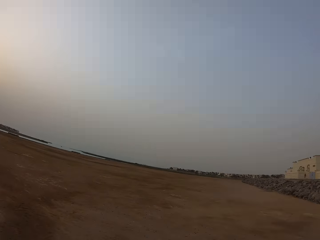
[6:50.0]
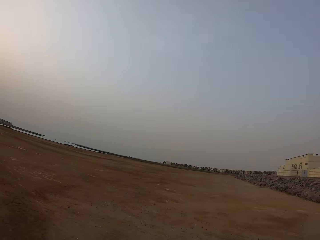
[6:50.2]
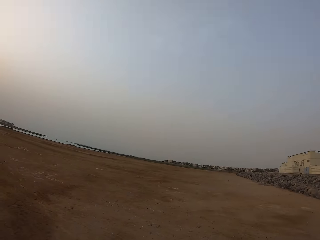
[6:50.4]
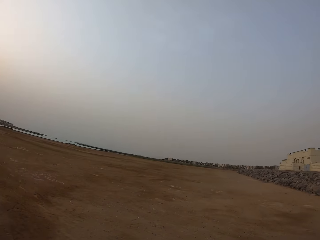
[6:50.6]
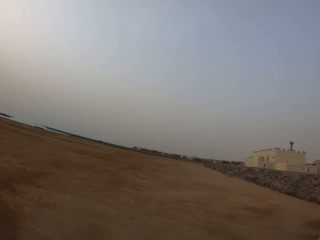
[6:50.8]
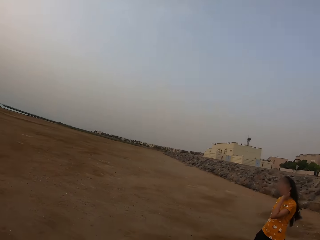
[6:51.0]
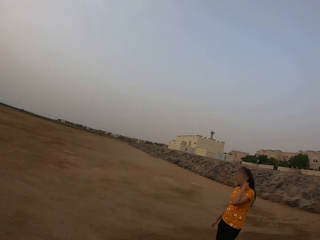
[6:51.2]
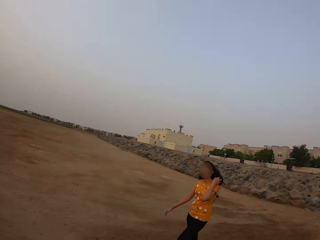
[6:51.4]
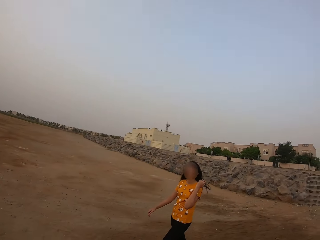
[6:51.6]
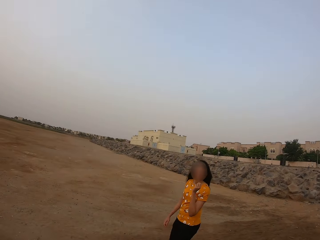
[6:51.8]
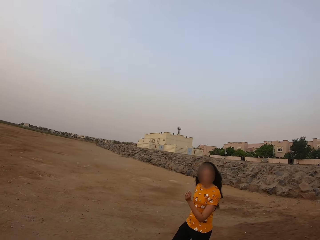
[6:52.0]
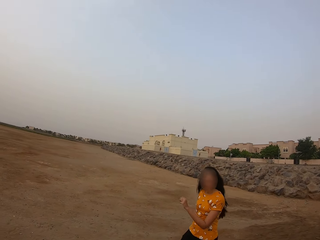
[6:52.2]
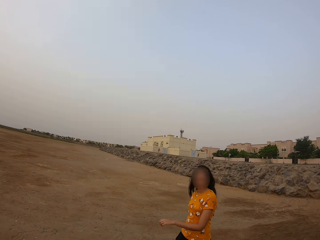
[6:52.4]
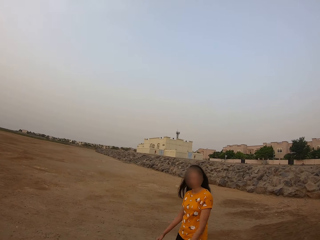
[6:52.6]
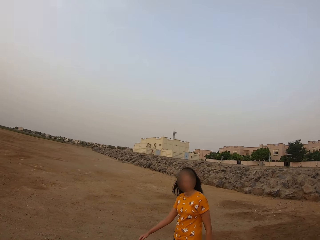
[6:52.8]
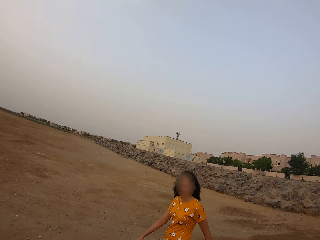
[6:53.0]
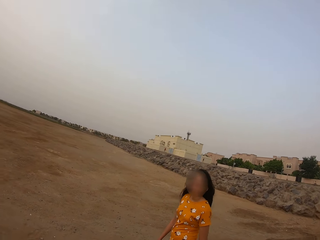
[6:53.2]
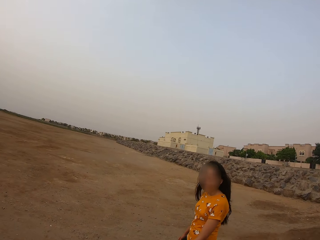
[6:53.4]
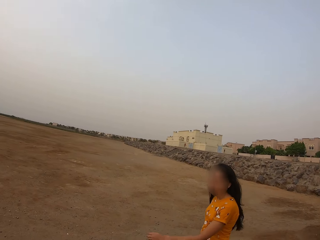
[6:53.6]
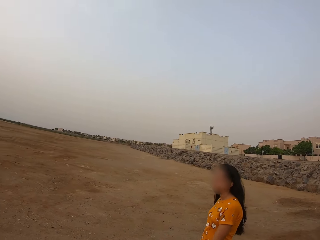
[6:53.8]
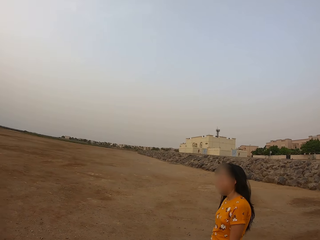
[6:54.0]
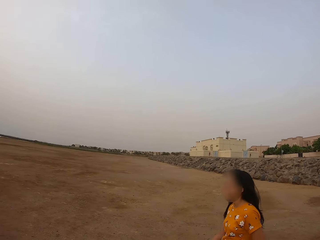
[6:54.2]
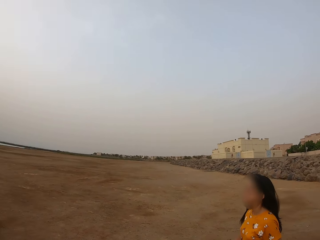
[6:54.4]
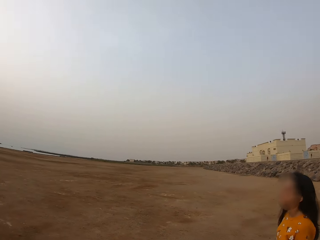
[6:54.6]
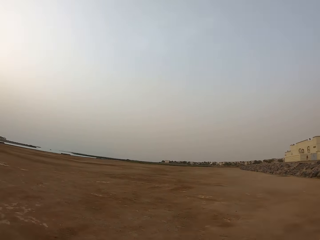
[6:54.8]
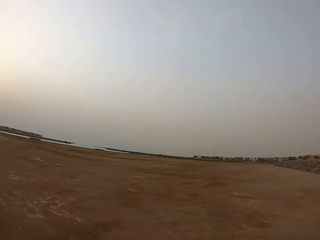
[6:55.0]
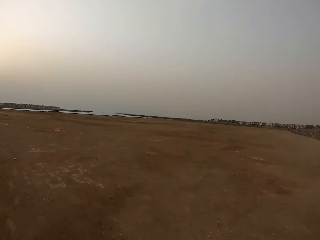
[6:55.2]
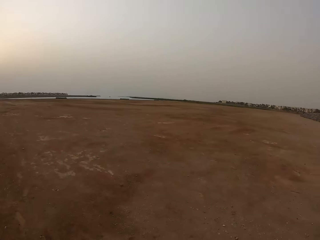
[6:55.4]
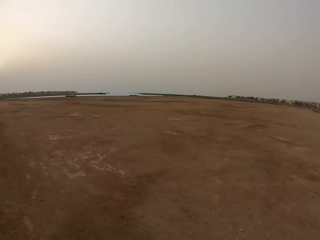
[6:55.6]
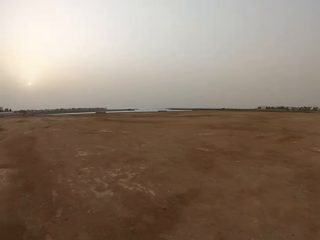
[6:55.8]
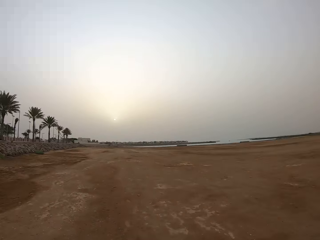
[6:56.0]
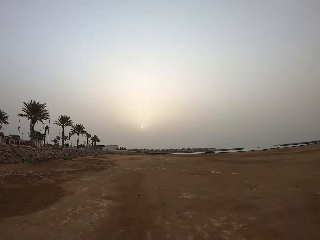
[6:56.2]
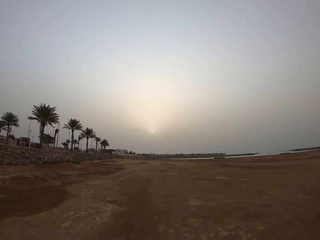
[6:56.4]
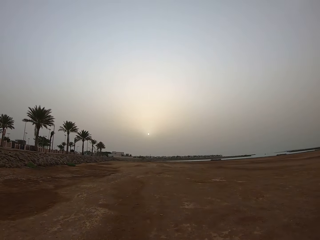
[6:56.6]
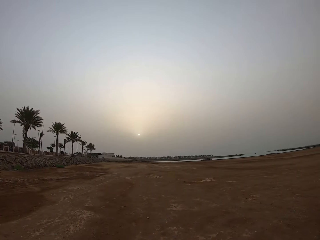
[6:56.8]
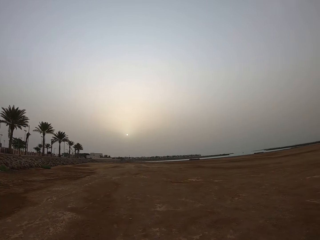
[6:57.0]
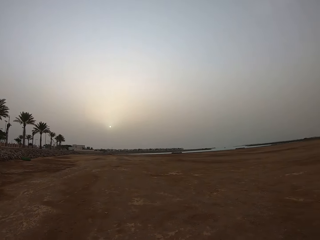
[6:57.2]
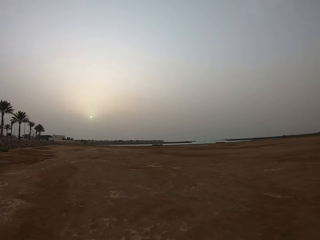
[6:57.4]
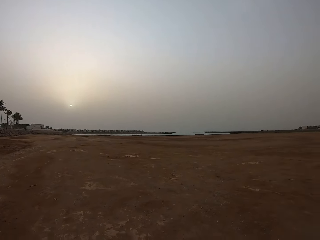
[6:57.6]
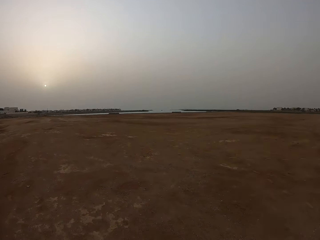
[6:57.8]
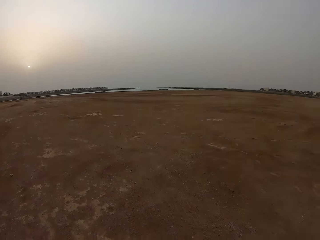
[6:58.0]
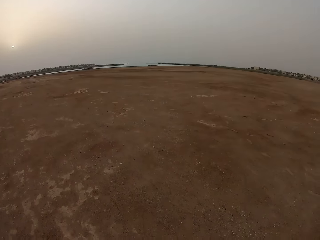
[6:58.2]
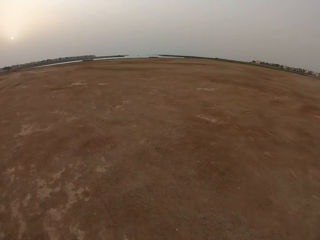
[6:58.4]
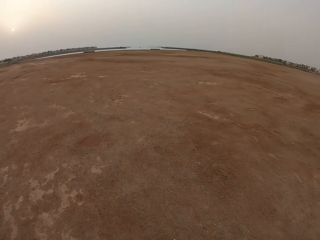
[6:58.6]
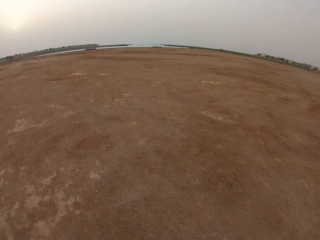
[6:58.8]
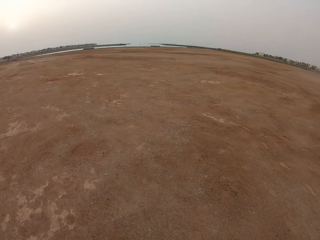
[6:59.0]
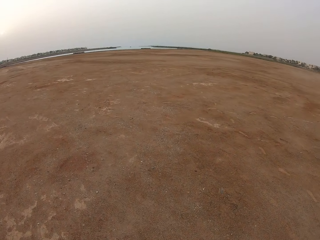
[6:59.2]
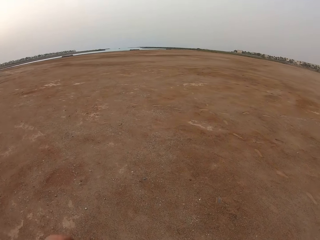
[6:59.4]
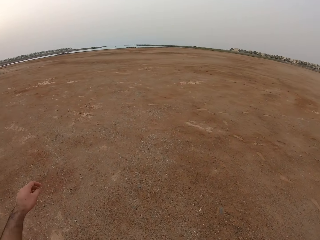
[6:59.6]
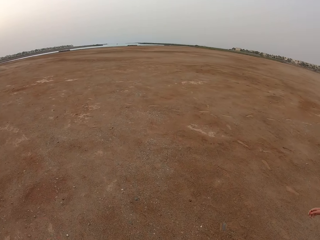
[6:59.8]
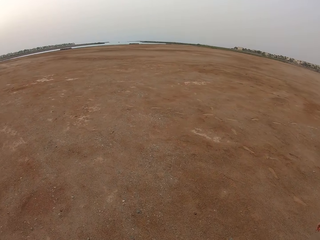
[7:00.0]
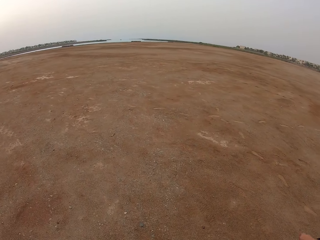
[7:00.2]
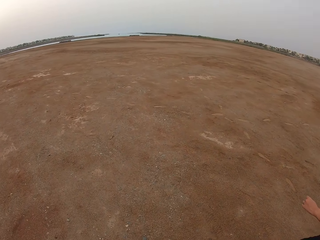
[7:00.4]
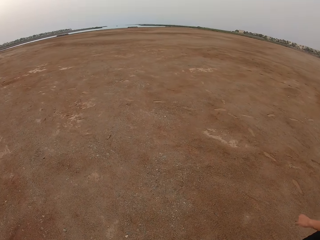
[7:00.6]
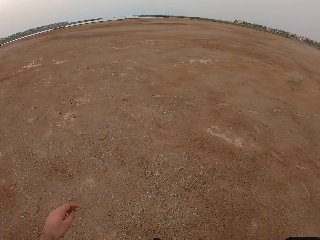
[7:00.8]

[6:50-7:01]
A lady walks on the field. She brushes her hair with the left hand. The camera wearer looks at the lady. The lady walks on the field. The camera wearer walks on the field.

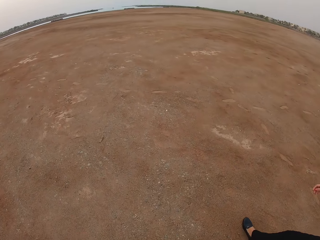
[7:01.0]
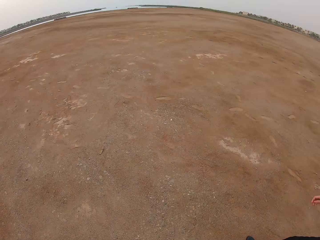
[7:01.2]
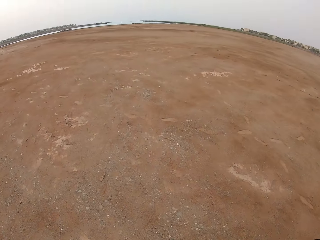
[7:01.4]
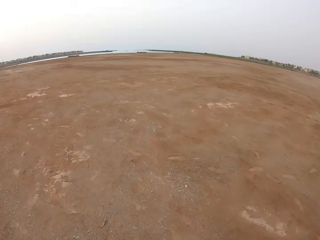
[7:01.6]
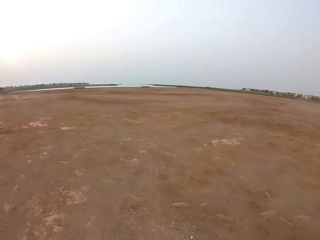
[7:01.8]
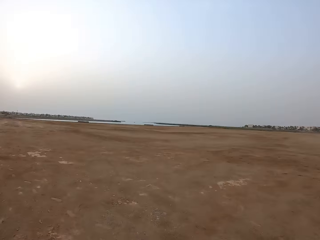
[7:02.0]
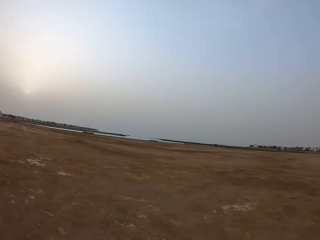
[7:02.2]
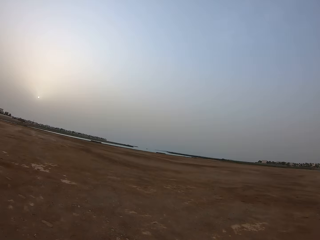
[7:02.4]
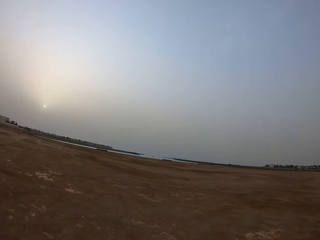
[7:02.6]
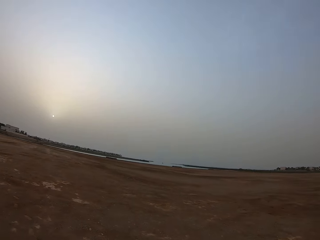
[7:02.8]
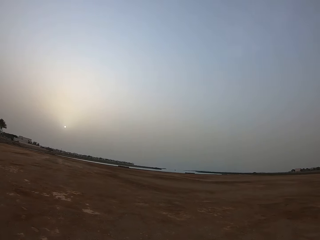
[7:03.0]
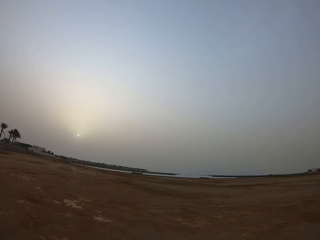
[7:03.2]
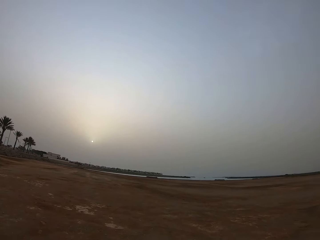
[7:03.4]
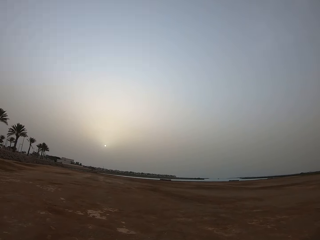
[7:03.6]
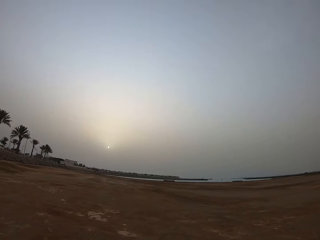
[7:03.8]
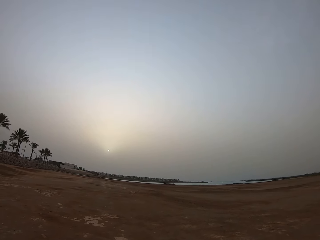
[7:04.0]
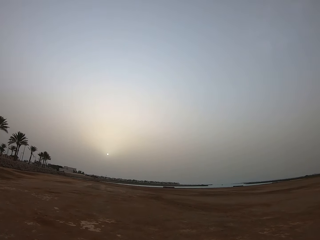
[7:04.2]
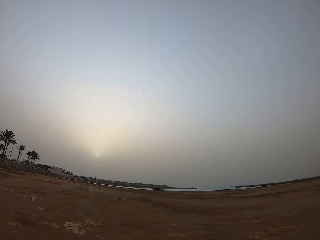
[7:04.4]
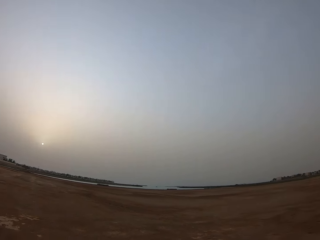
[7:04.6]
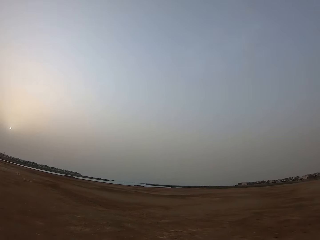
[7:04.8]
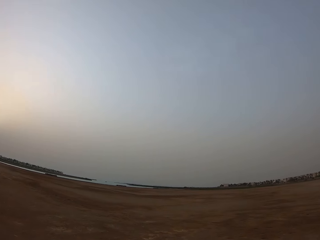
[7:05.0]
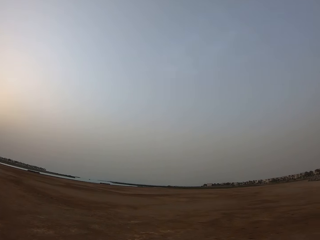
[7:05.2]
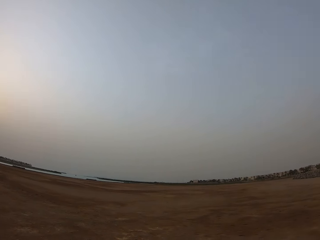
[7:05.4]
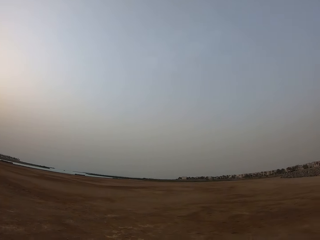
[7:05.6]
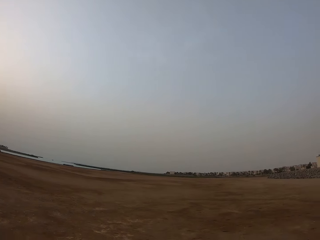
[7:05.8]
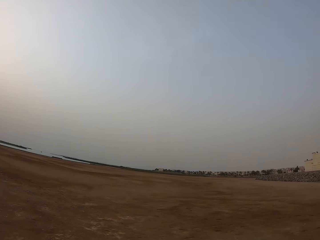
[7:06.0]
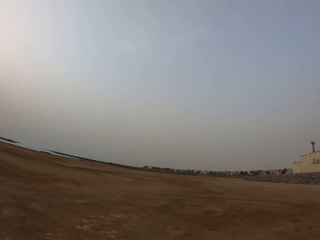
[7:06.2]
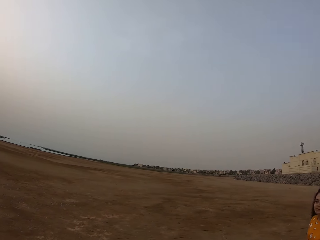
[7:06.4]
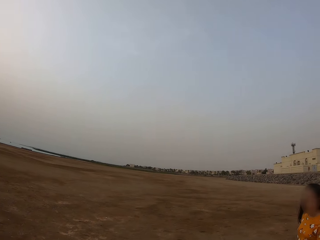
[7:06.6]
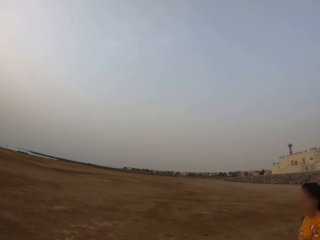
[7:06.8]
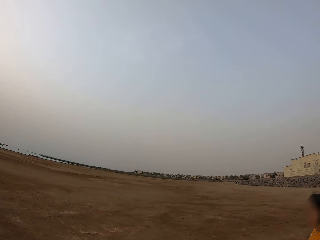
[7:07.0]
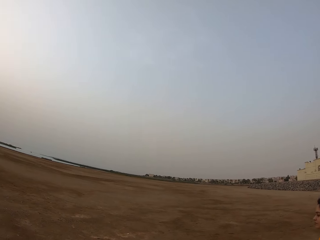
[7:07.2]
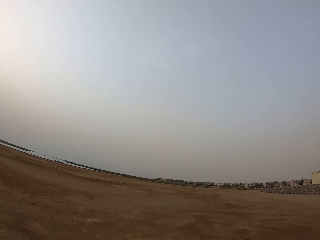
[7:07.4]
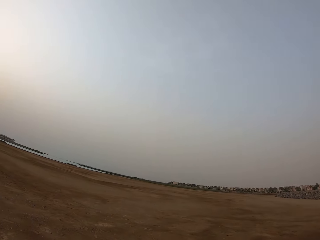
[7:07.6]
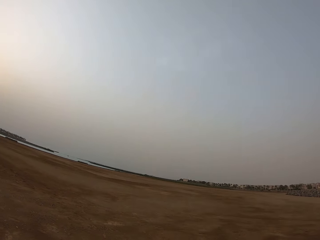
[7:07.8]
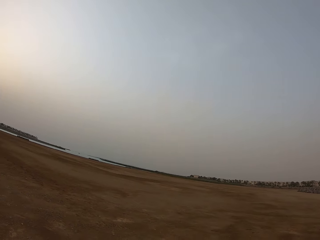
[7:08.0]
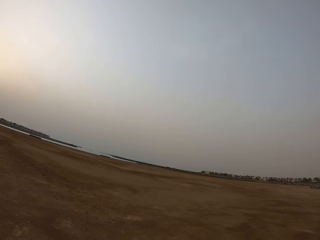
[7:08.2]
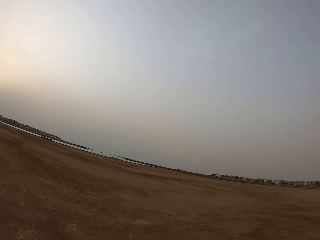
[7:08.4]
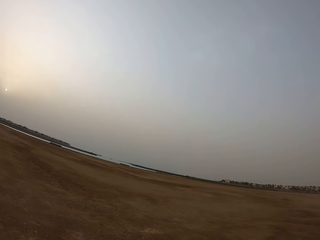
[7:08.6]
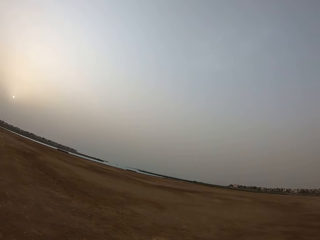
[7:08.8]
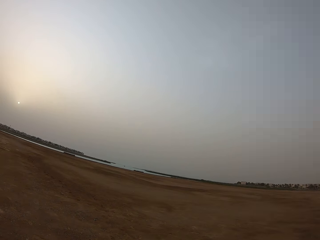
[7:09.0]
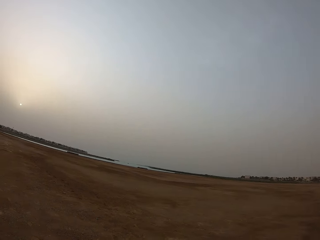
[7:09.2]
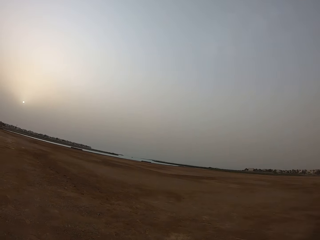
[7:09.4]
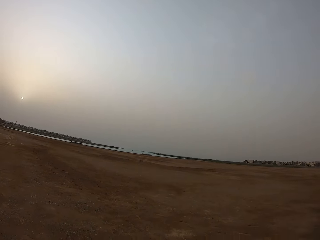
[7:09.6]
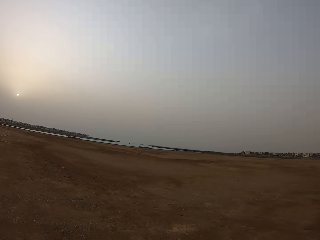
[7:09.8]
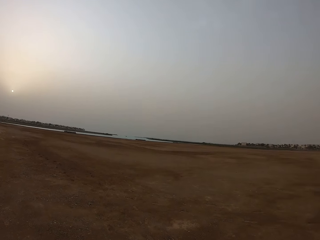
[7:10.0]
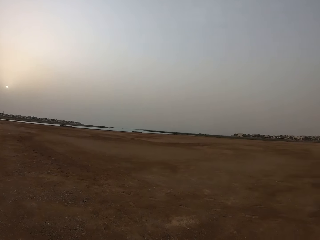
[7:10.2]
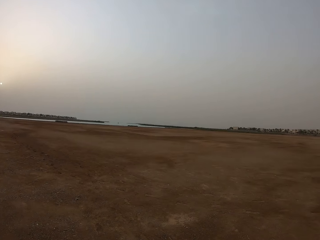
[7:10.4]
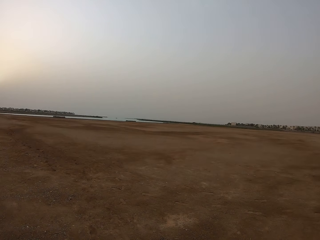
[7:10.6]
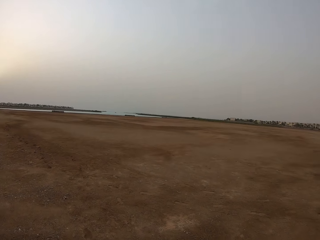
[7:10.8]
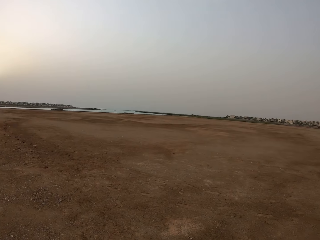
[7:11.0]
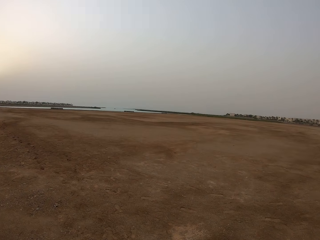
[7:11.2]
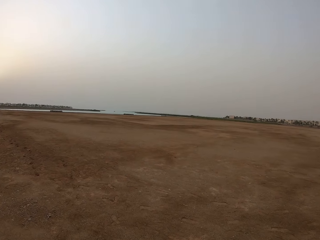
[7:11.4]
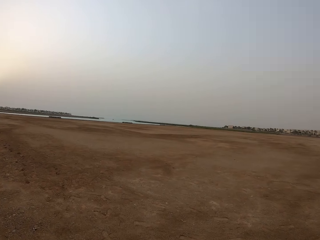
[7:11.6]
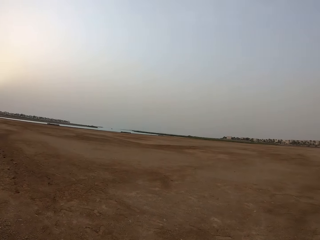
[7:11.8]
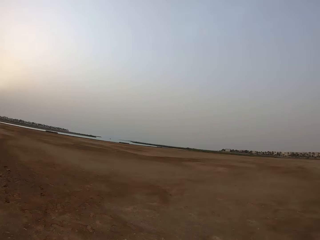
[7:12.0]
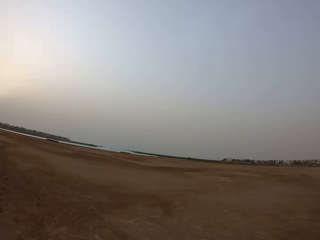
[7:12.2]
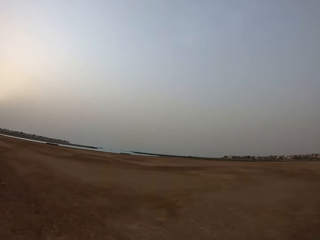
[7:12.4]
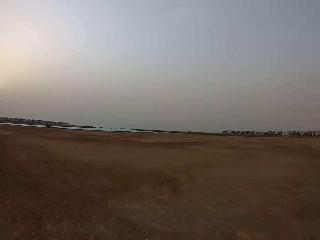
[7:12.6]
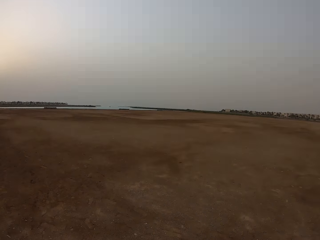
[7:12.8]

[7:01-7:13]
The camera wearer walks on the field. They look at a lady. They walk on the field.
